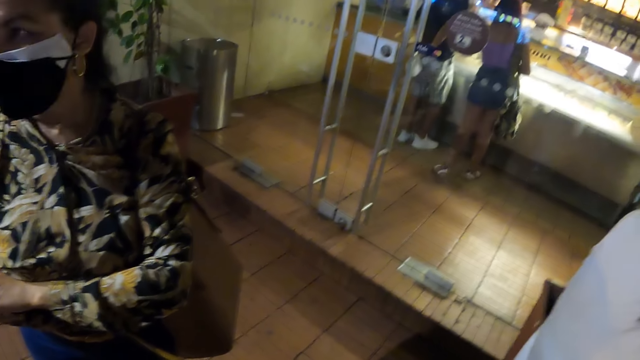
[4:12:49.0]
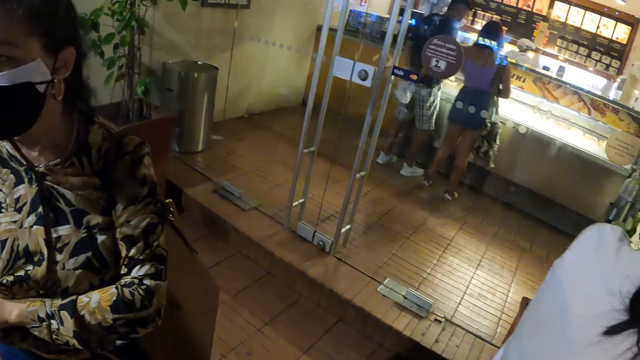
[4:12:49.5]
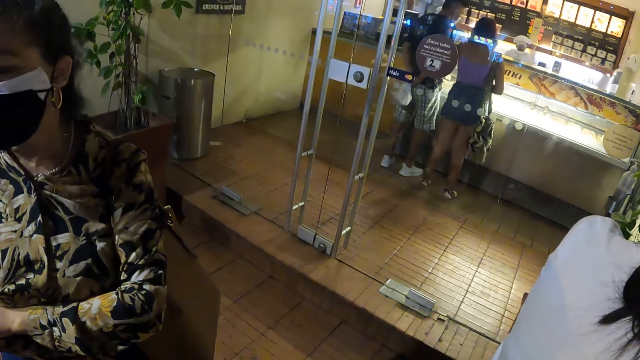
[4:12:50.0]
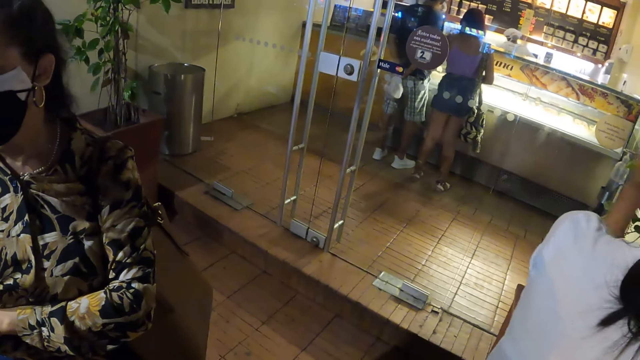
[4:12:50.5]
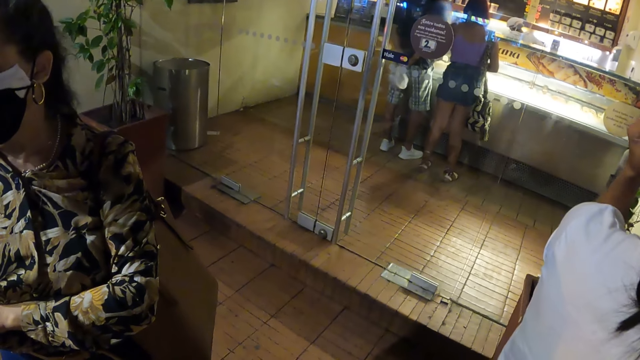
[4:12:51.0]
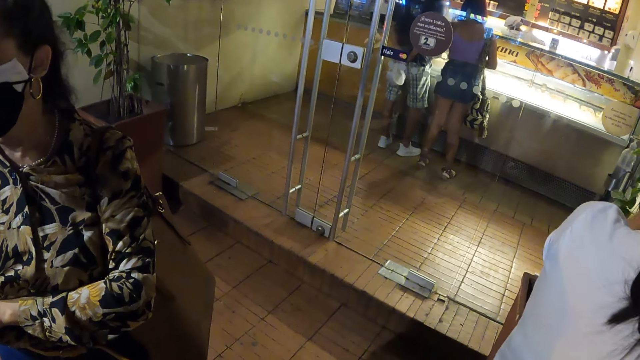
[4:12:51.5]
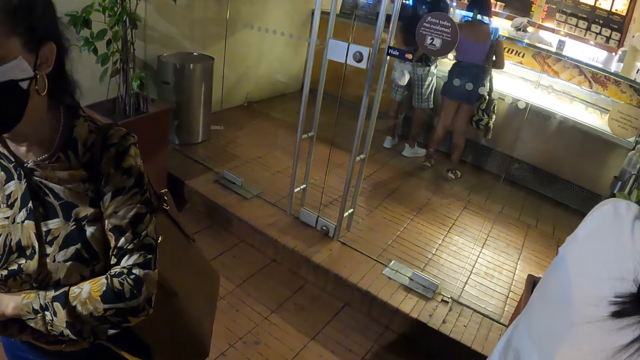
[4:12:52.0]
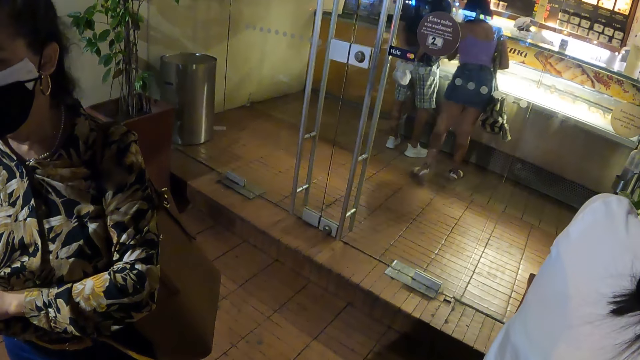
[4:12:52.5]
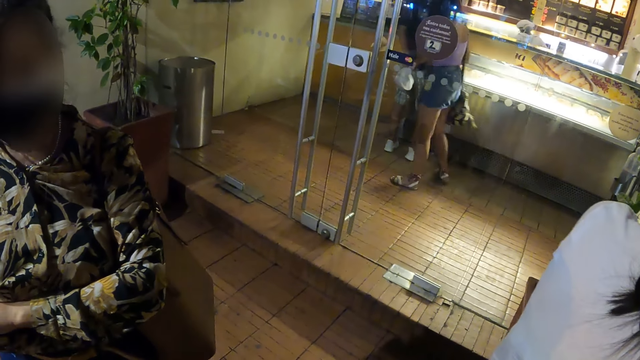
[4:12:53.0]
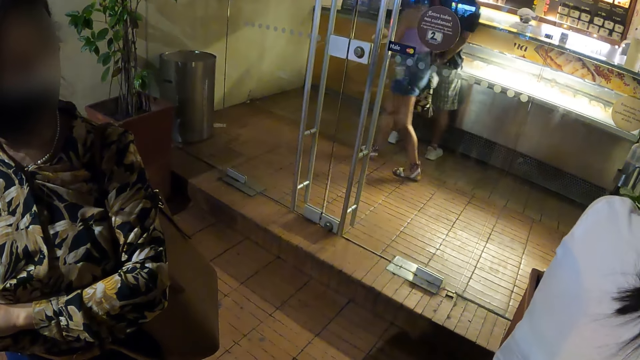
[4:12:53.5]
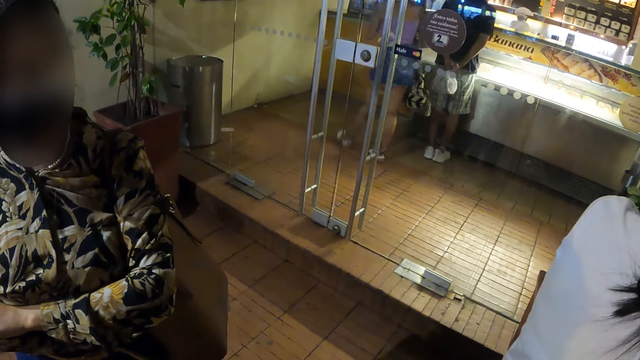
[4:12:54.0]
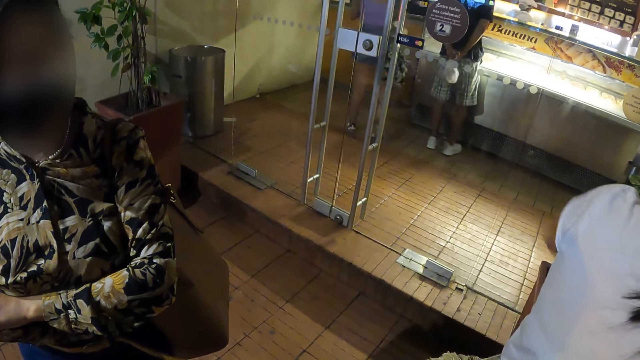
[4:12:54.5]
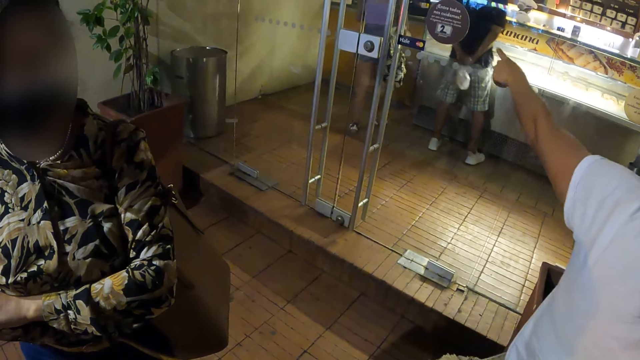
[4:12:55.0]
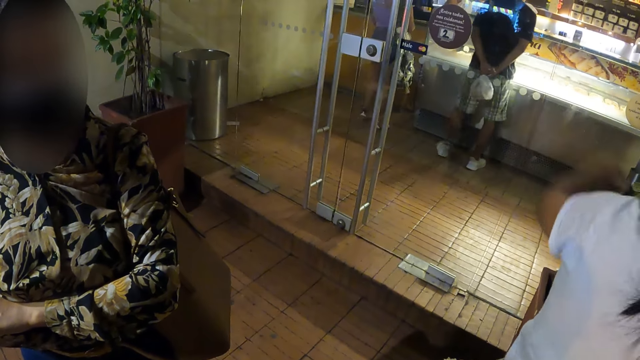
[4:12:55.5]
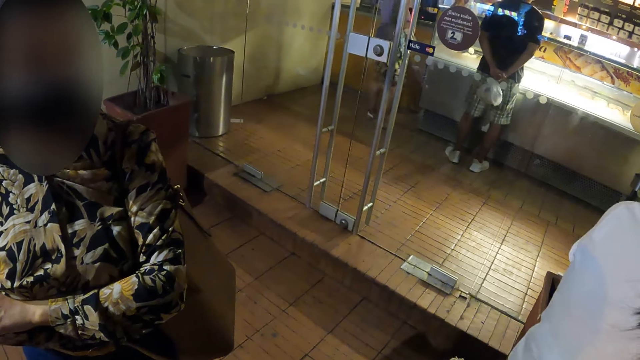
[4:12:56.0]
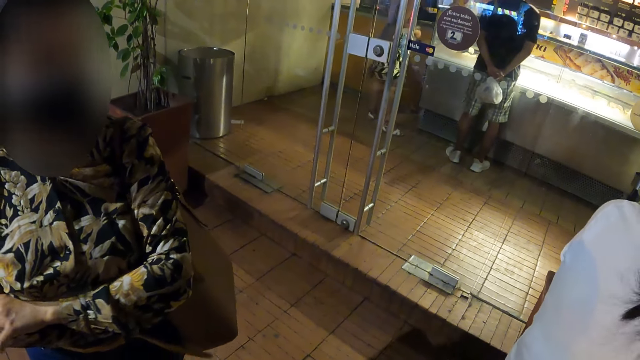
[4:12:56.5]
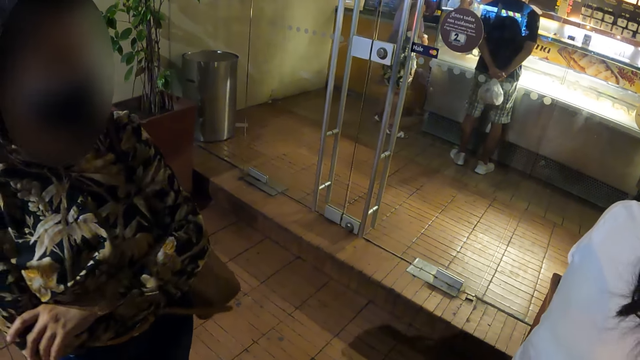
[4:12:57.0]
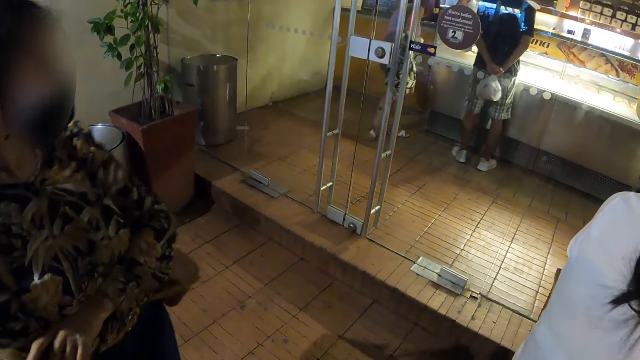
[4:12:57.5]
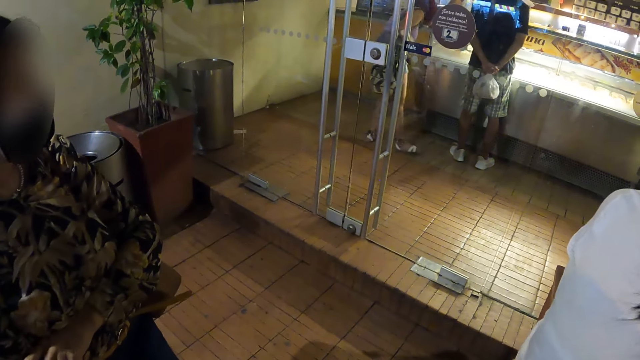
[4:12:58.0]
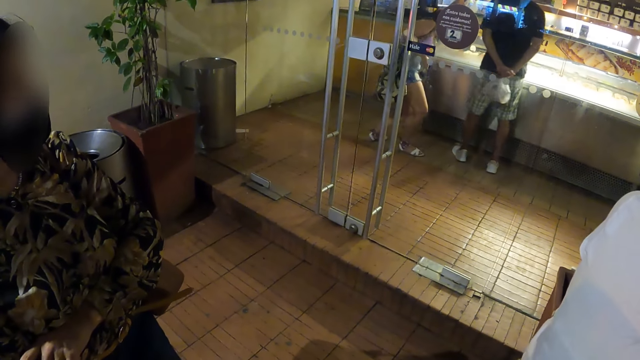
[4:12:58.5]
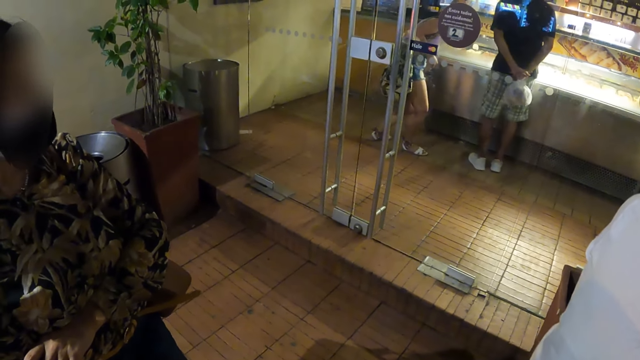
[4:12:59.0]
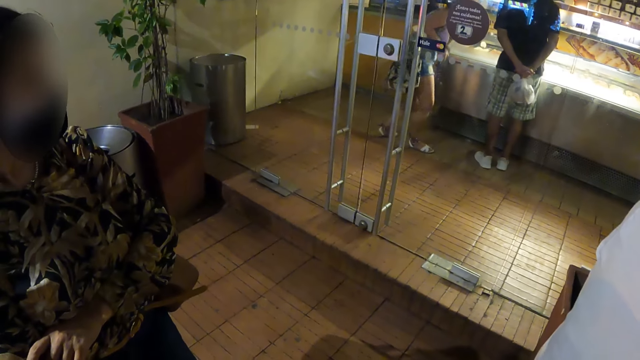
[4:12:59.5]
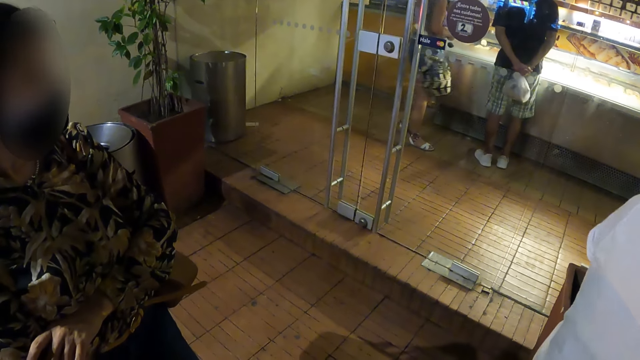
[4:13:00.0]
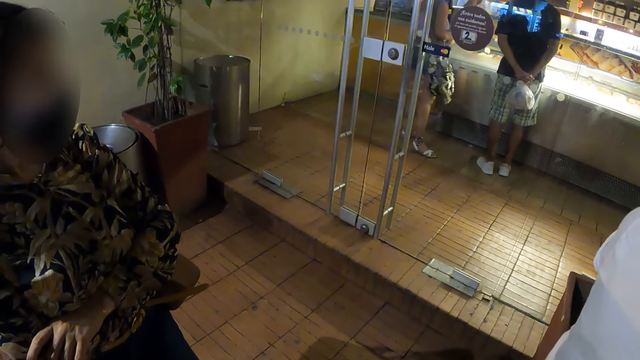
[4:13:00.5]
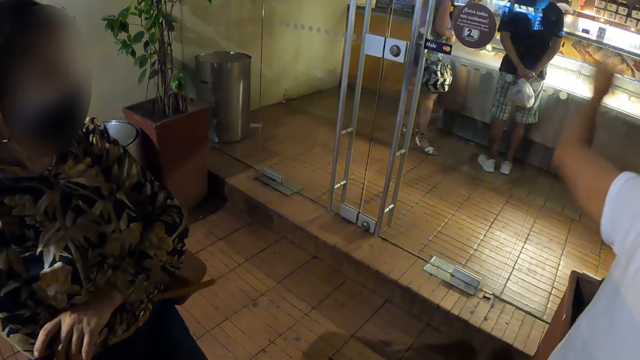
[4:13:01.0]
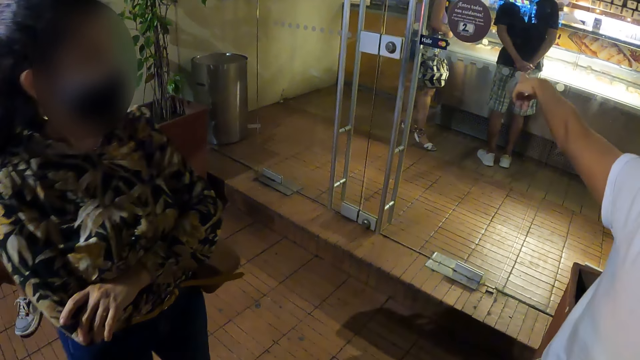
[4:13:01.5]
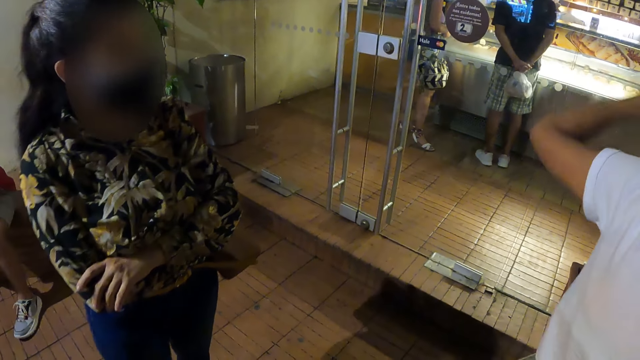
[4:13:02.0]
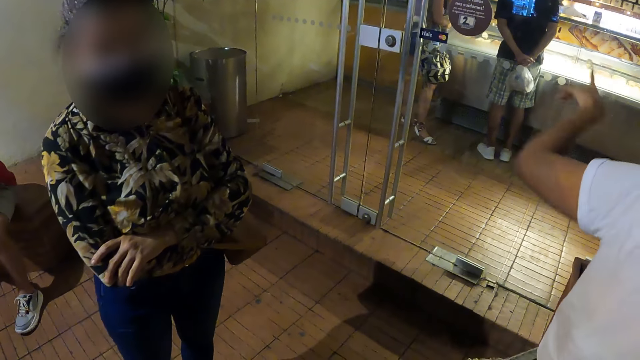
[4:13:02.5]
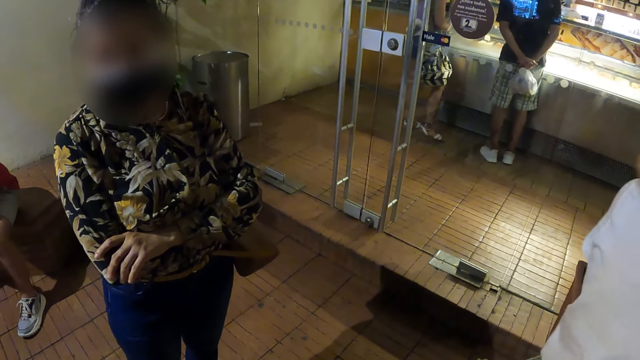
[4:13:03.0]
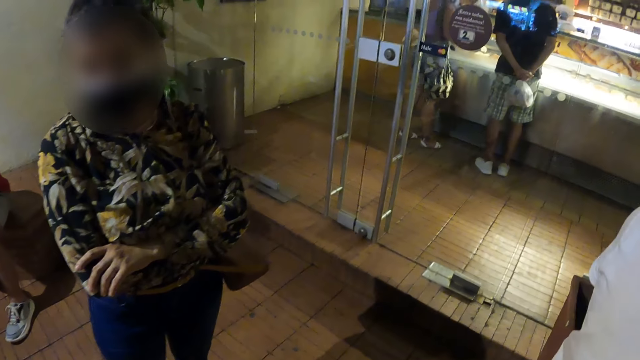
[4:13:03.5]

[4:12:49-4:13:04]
The camera wearer looks at a woman and a man. The woman walks around. Another woman points at something. The first woman stops. Another woman turns her head. The first woman bends. The second woman points at something.

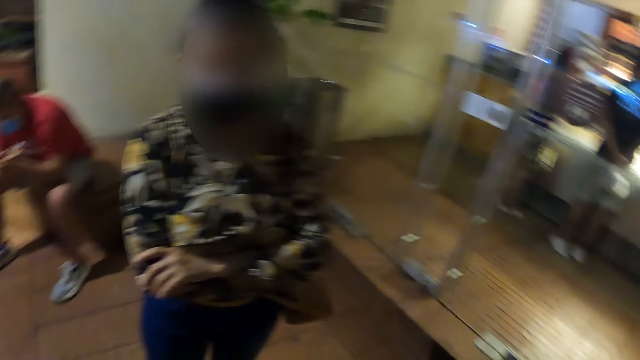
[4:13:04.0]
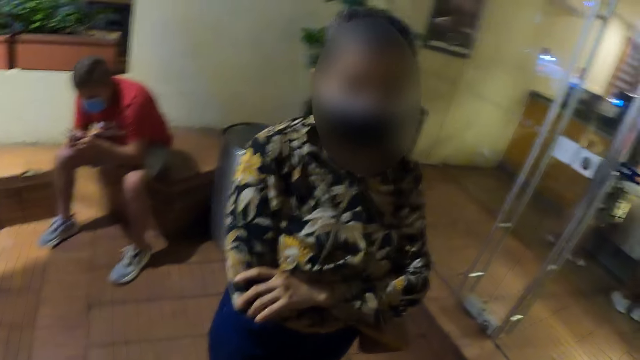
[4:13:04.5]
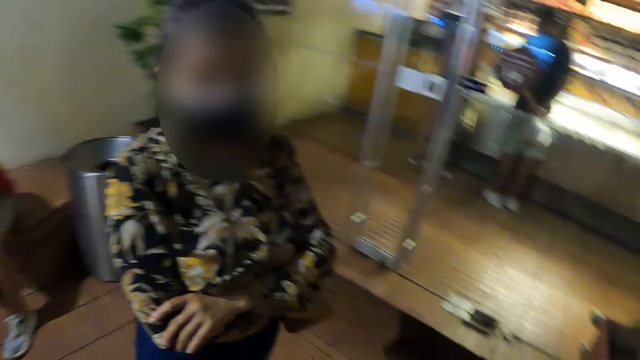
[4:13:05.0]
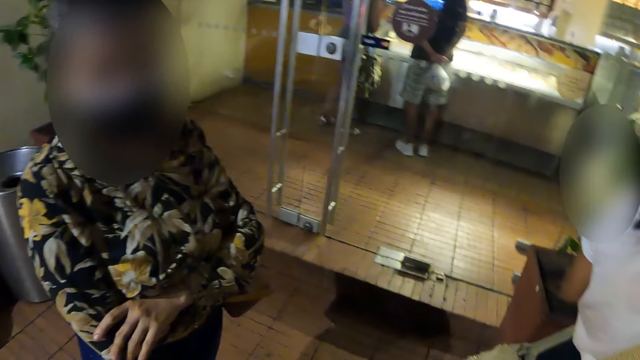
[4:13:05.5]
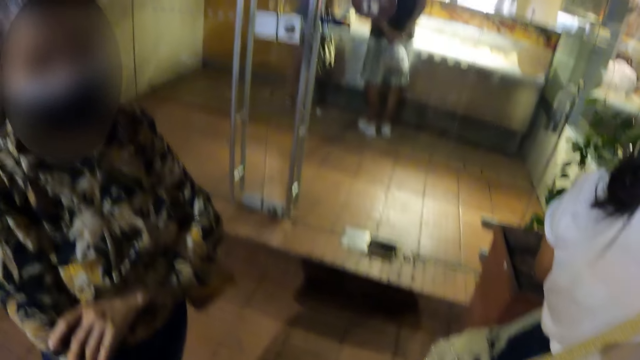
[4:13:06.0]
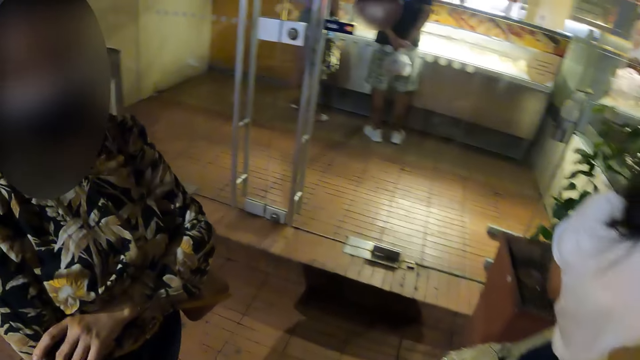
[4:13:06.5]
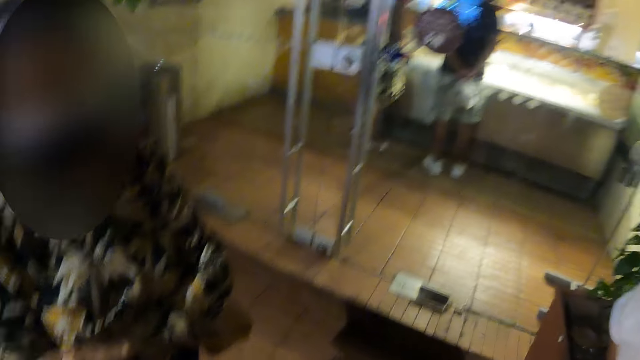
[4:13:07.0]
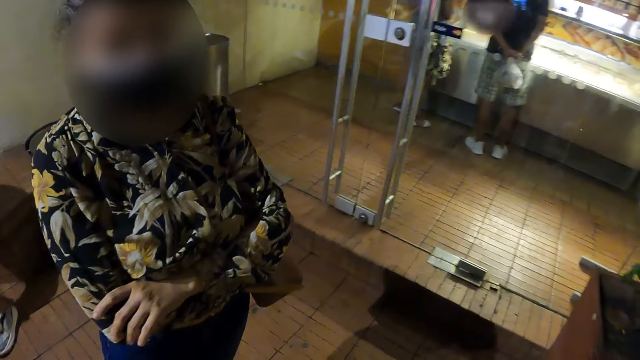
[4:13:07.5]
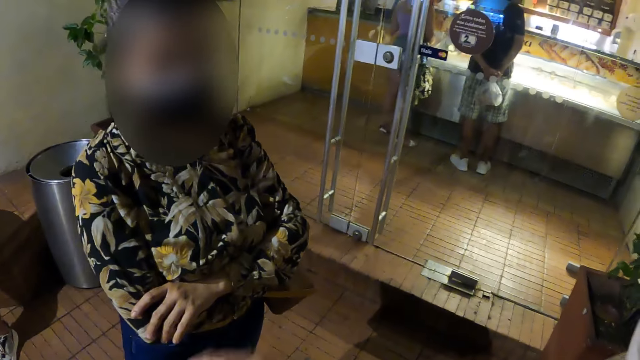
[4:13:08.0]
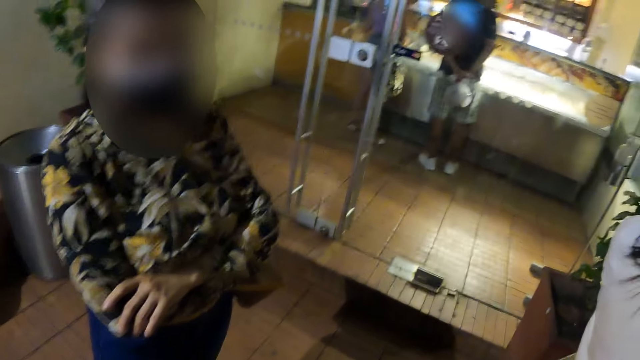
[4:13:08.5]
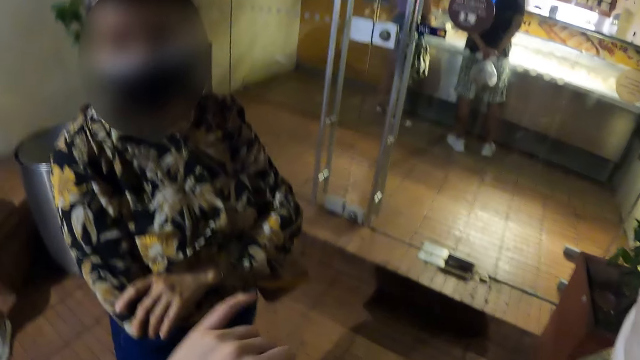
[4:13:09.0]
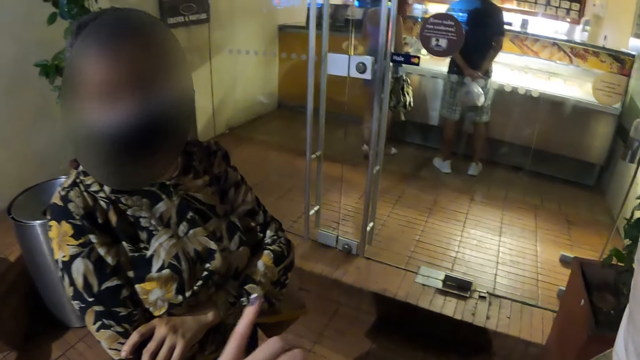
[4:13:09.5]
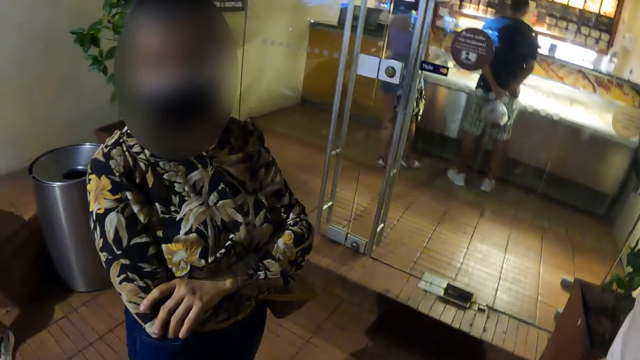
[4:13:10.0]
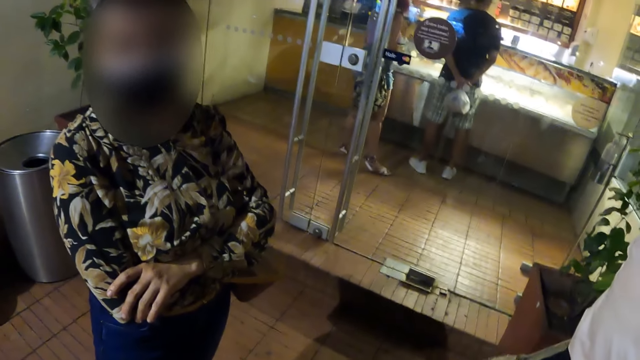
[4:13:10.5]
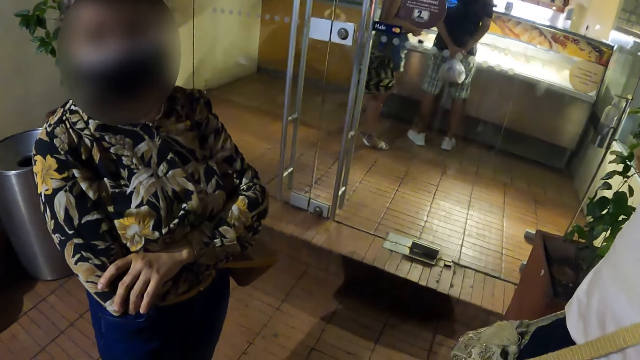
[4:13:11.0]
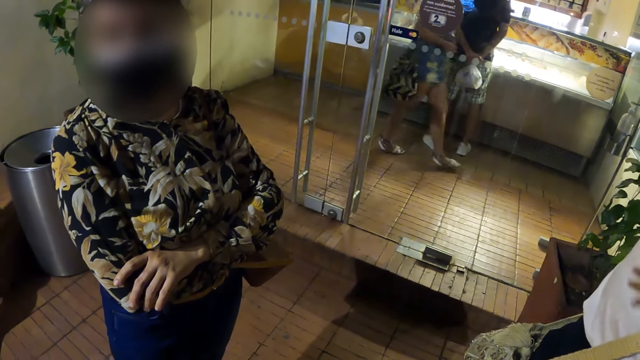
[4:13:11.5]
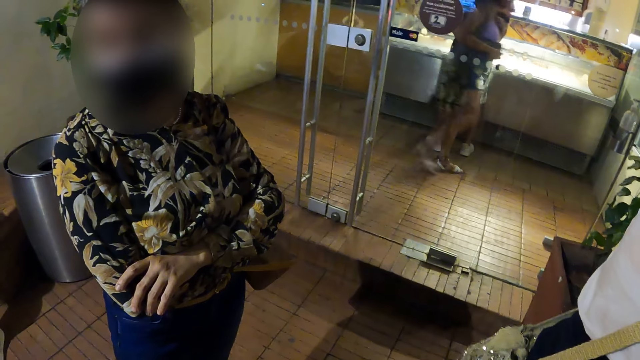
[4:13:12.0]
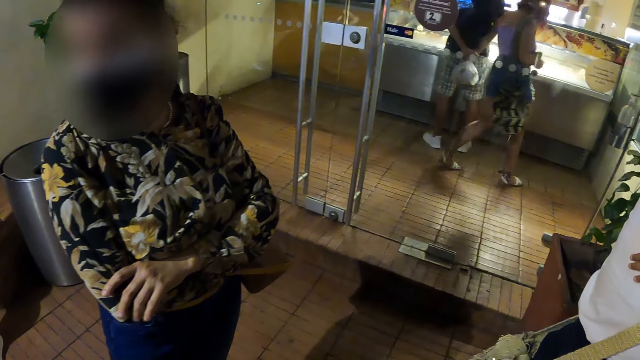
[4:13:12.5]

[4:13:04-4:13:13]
The camera wearer looks around. They look at a woman. They talk to the woman. They make a gesture. Another woman walks around.
